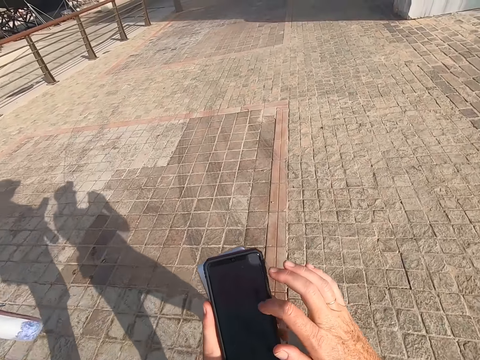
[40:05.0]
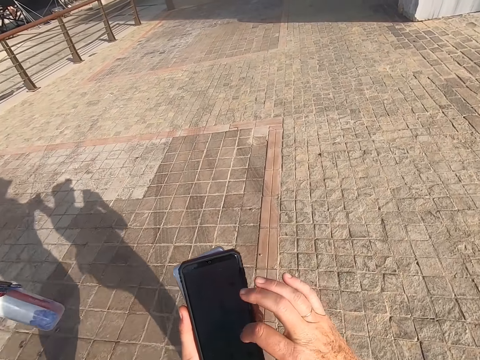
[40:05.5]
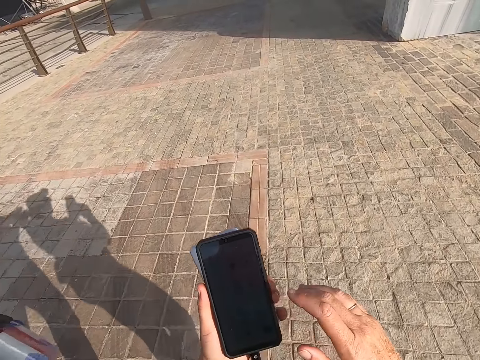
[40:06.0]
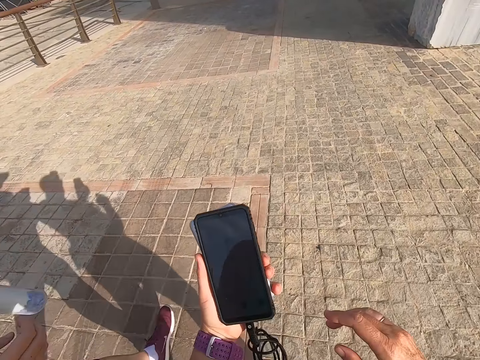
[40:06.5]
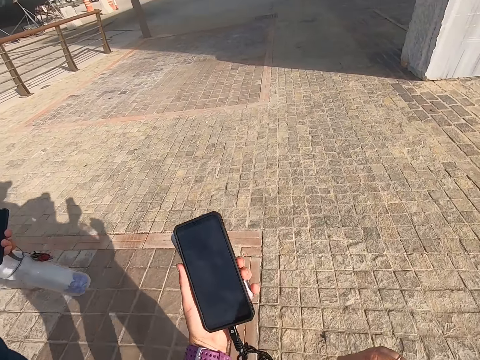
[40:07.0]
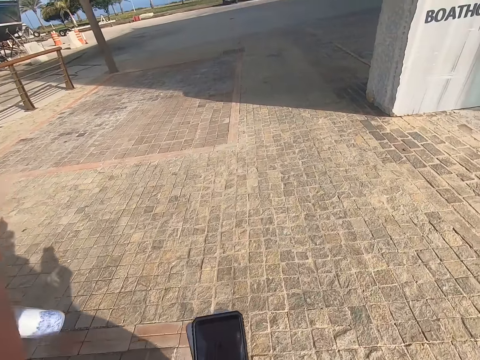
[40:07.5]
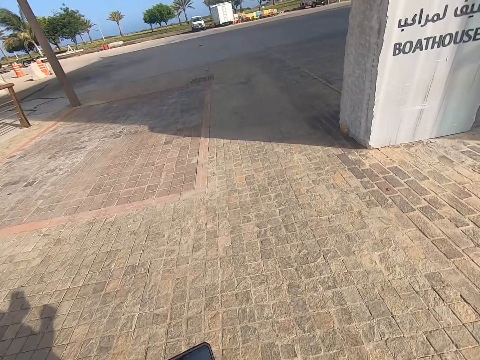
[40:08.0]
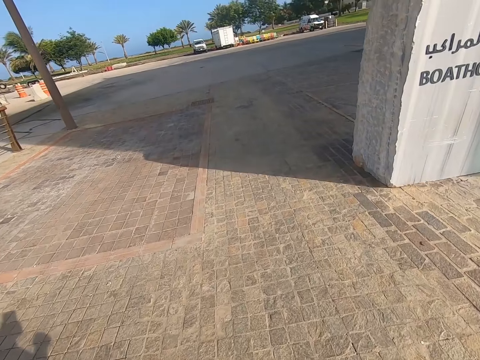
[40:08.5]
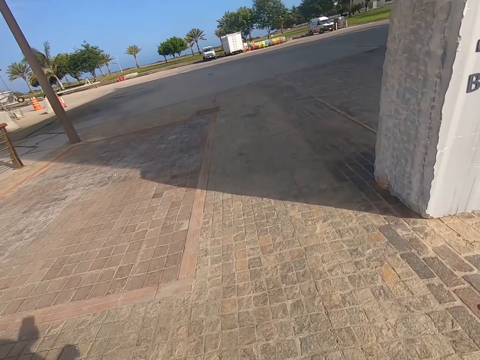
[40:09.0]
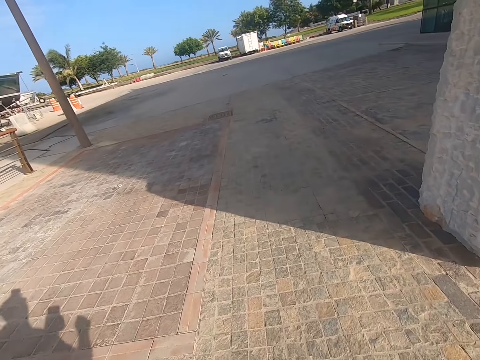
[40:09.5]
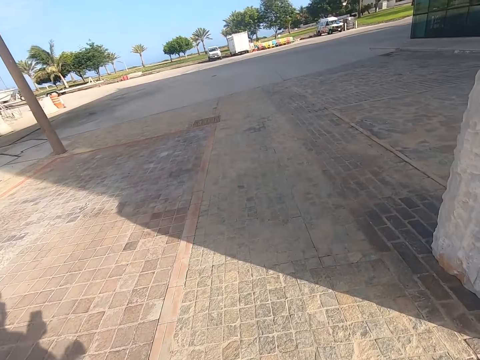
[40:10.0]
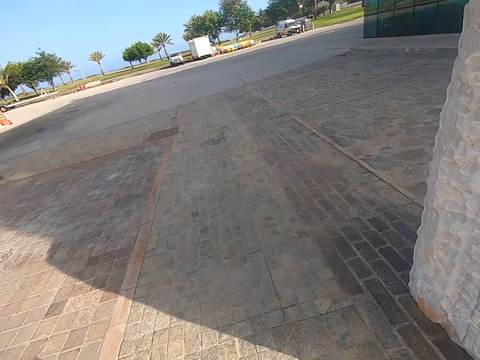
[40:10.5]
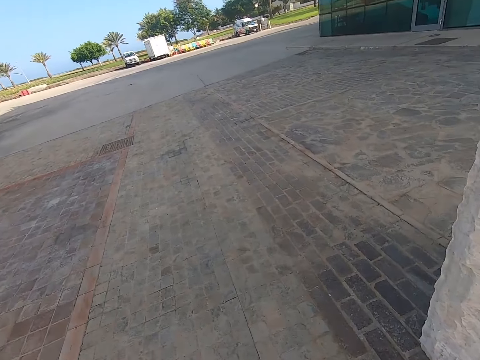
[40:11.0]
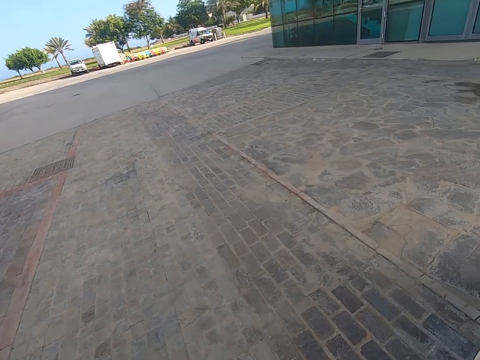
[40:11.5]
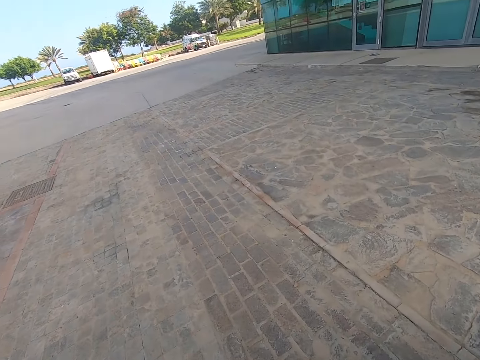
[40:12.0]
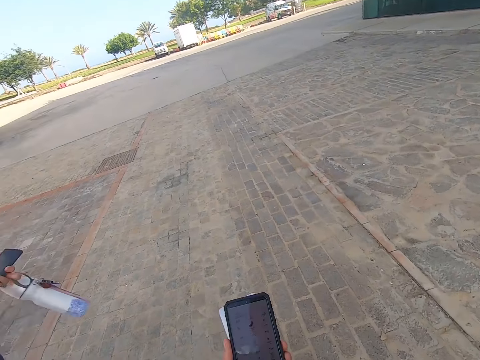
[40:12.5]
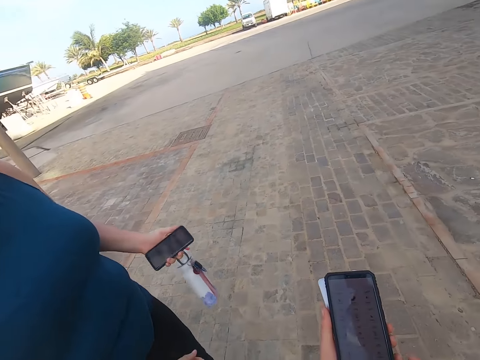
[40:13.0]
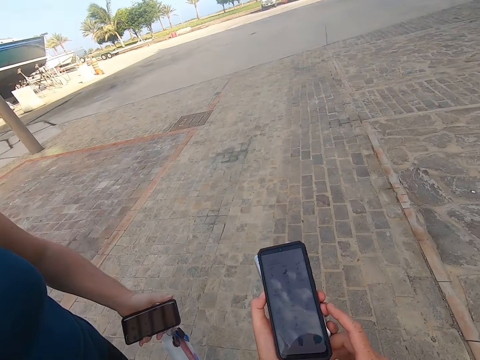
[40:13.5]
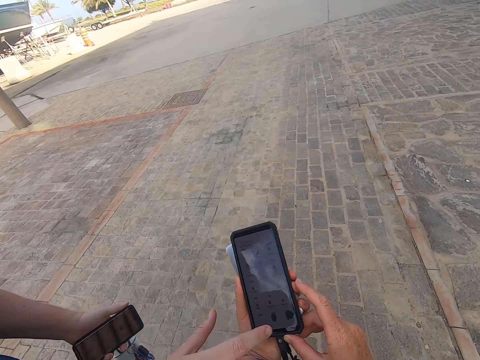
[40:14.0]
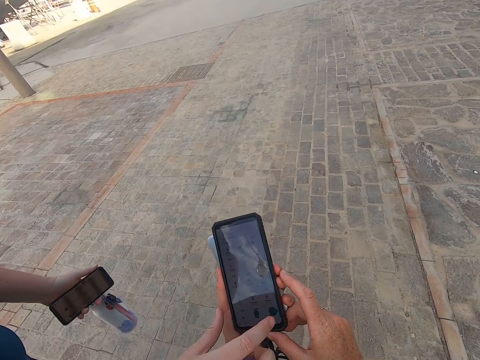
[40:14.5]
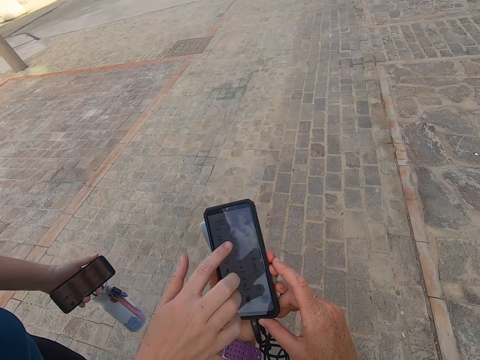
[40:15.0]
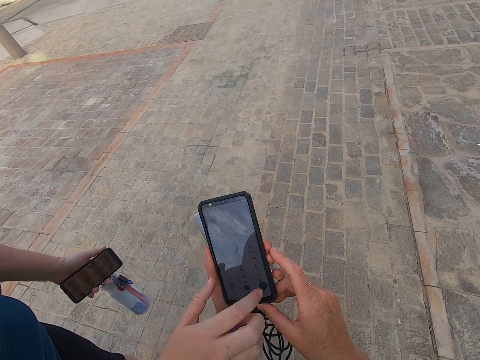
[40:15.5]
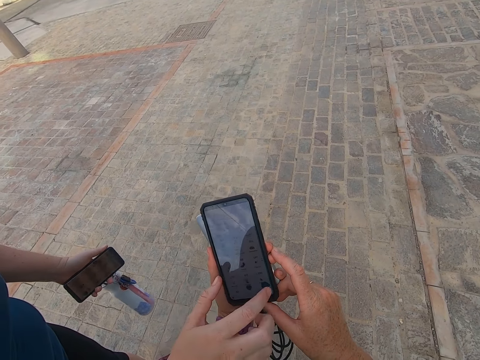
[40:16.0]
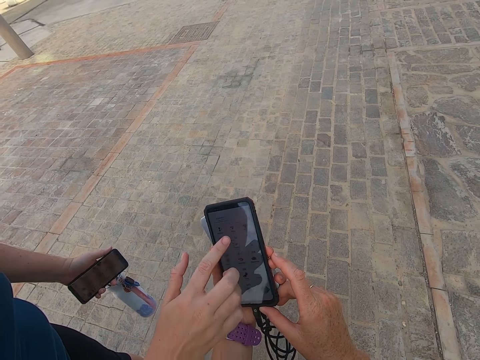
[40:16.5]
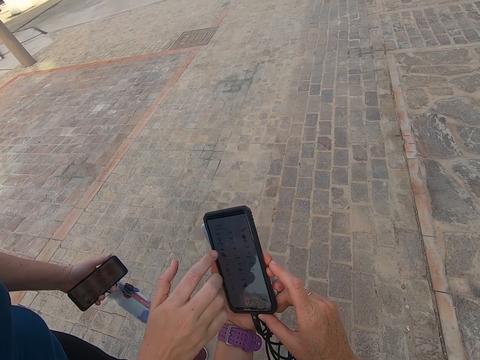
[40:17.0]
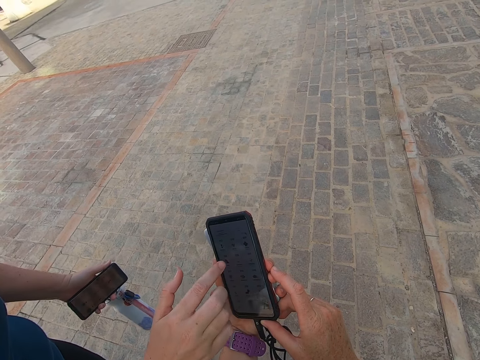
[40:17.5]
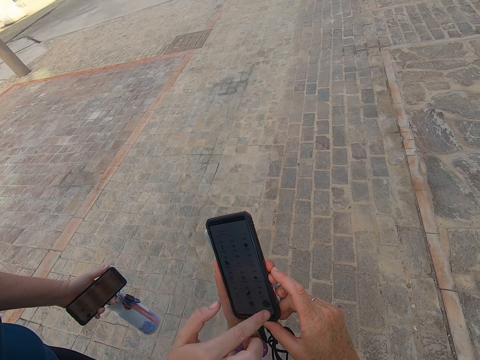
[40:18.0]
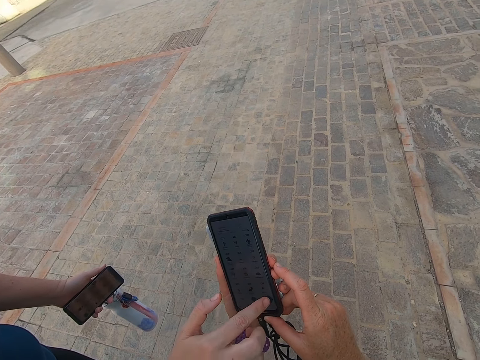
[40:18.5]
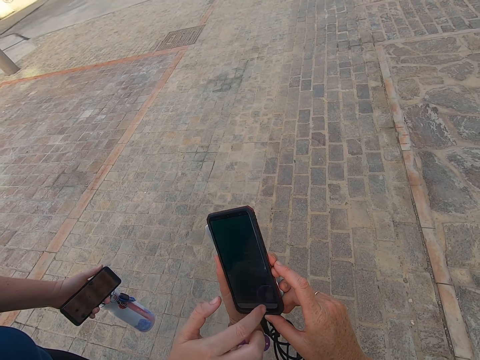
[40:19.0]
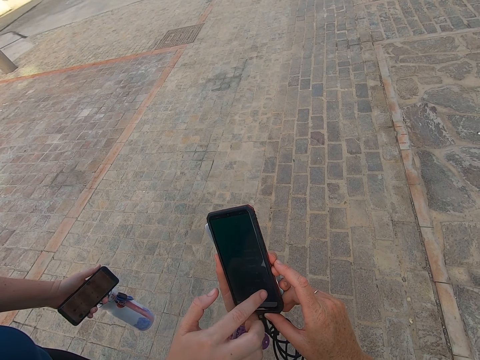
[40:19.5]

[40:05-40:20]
A man walks on the road. The camera wearer walks with the man on the road. The man scrolls the camera wearer's phone. The camera wearer stops and holds the phone.

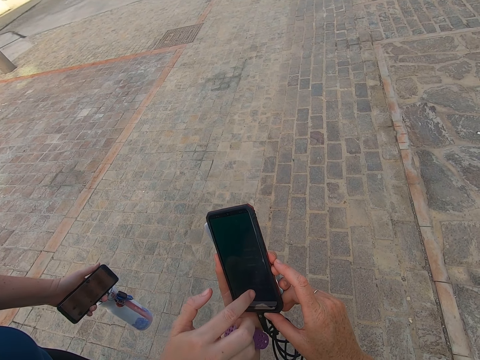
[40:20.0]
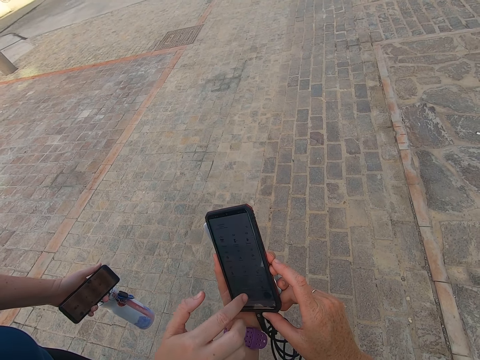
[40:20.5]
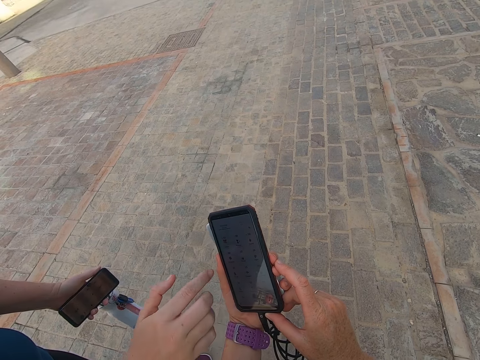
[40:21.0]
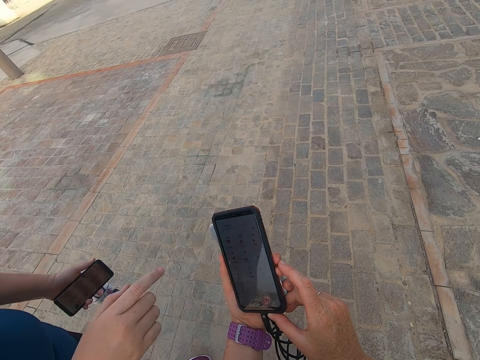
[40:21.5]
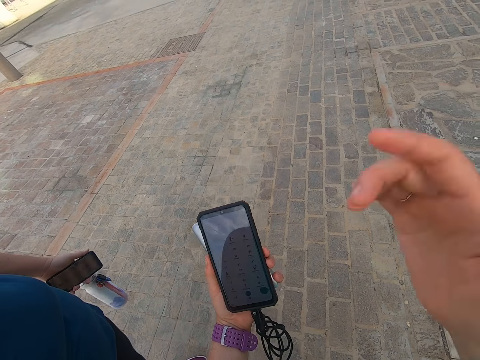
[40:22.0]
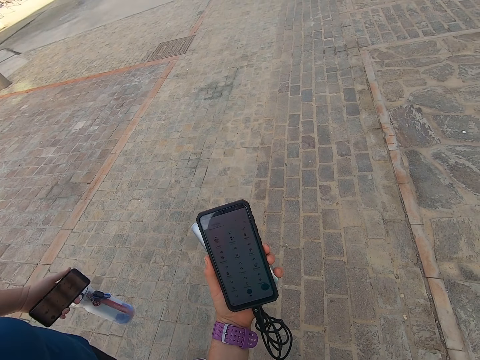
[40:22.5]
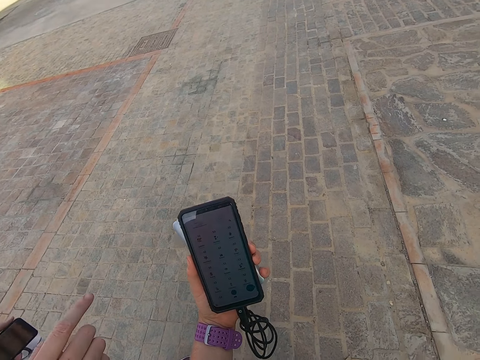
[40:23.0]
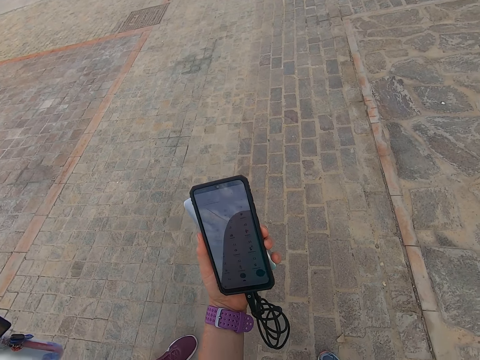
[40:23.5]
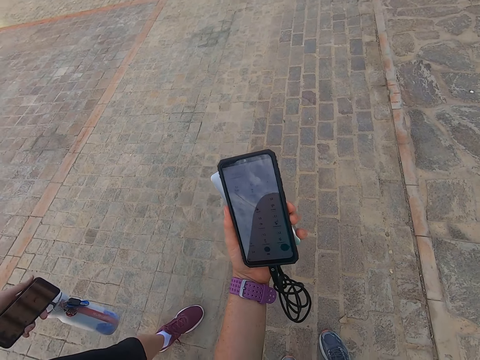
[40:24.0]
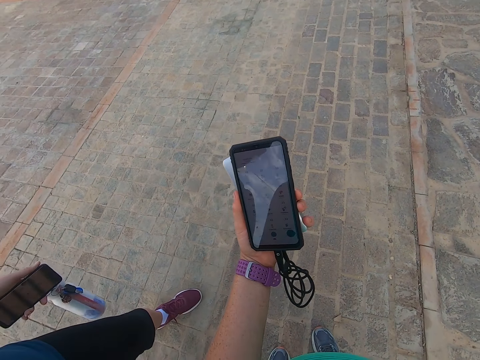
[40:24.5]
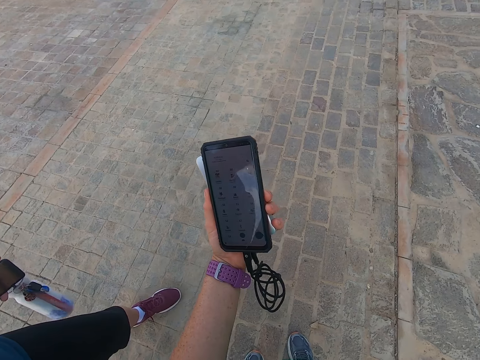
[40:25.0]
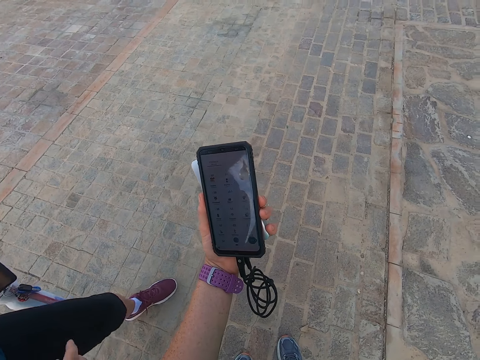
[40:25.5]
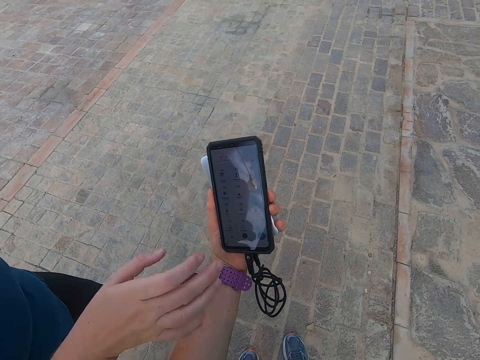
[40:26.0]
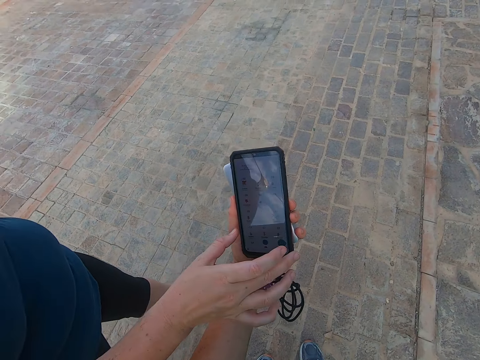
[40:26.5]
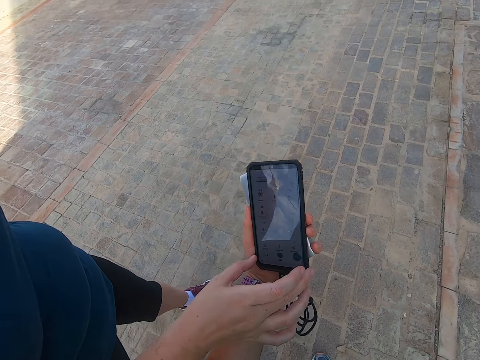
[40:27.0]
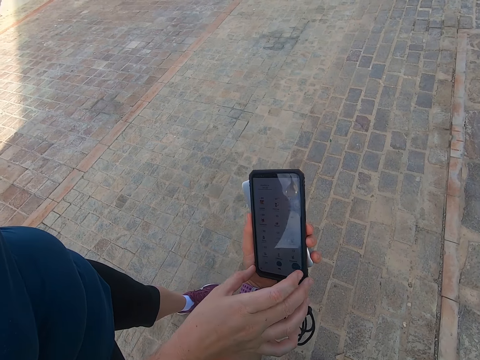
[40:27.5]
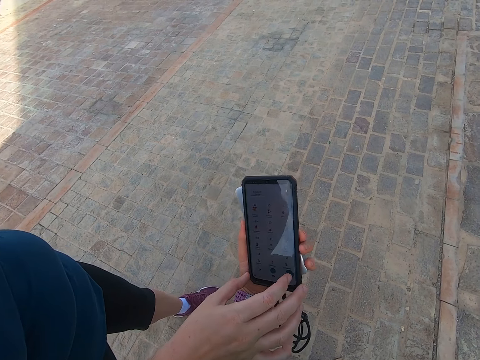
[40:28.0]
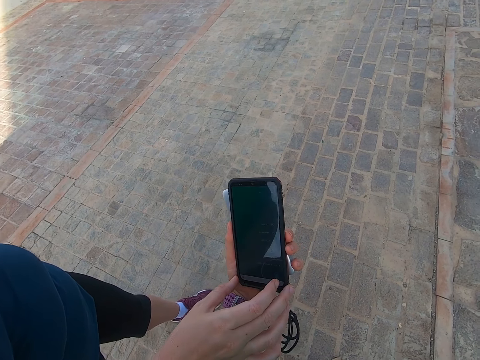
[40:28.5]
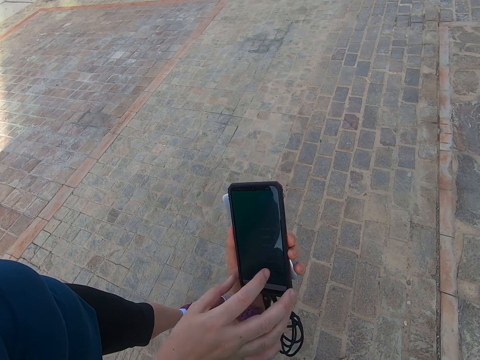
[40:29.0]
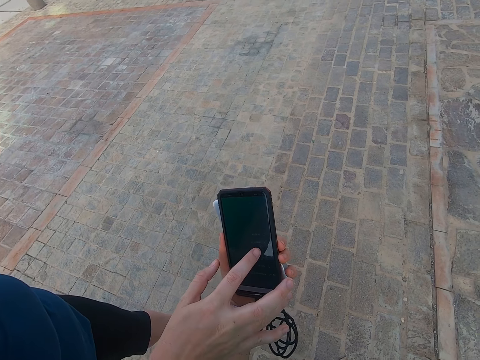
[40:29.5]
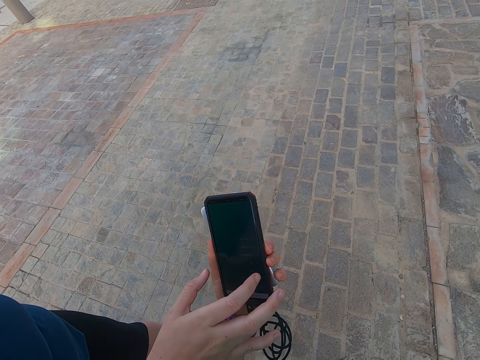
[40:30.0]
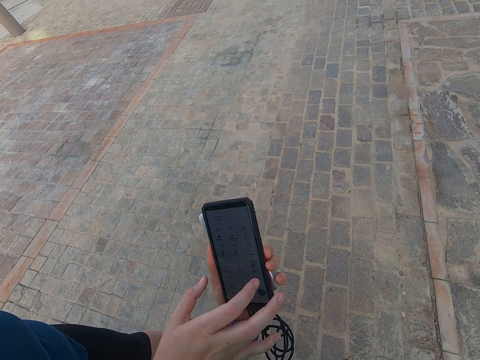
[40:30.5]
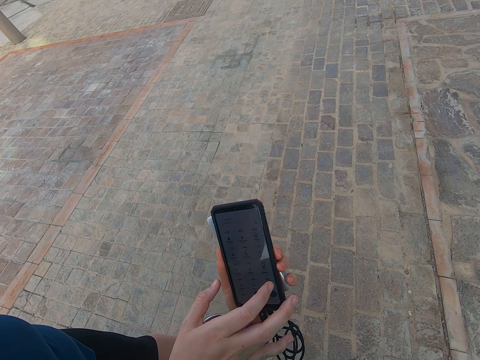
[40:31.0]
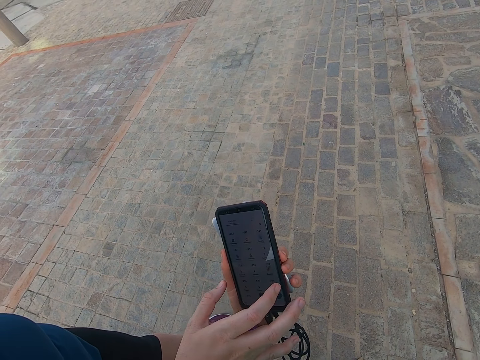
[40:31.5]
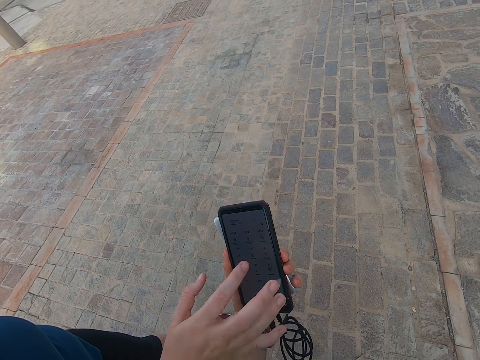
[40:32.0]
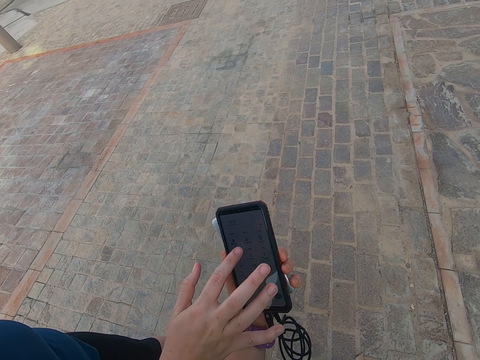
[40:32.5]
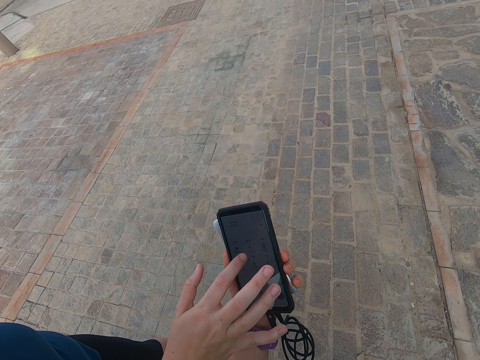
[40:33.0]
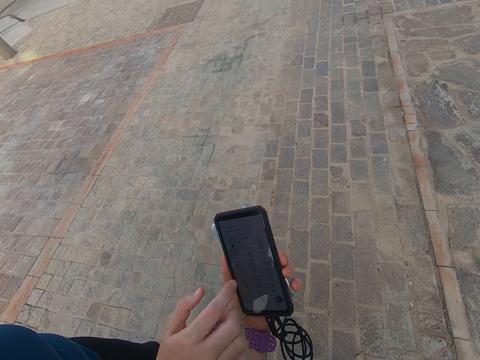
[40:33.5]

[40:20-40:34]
A man talks to the camera wearer. The camera wearer touches the face. They look at the phone. They hold the phone. The man scrolls the camera wearer's phone. The man touches the phone.
